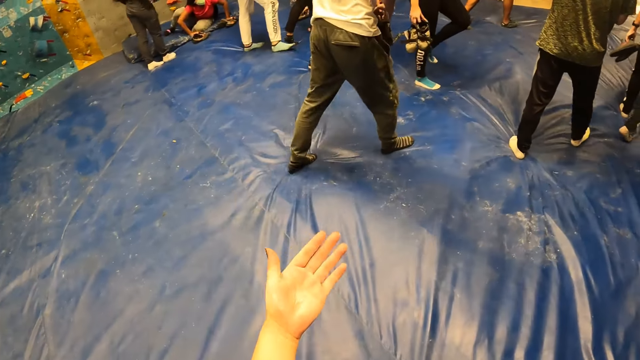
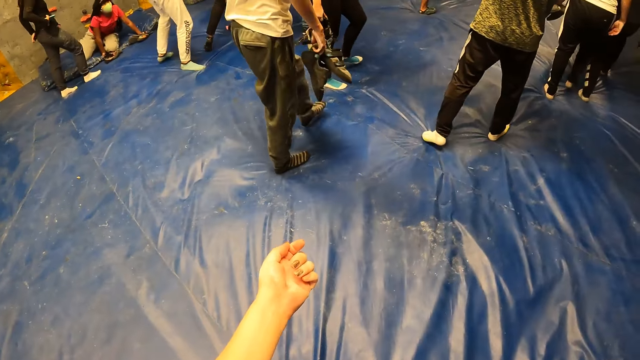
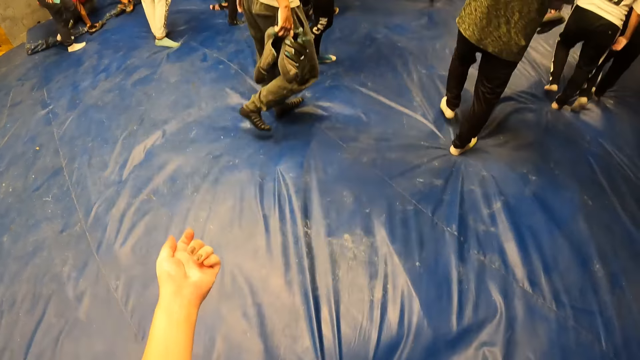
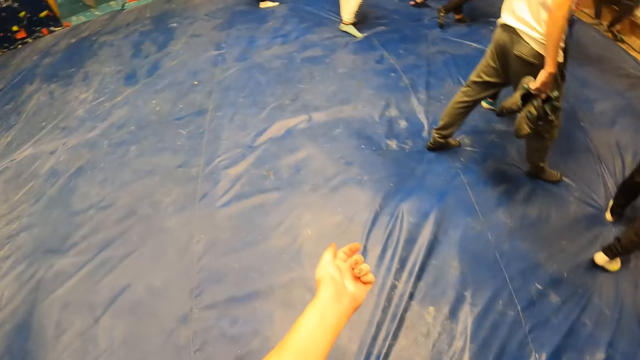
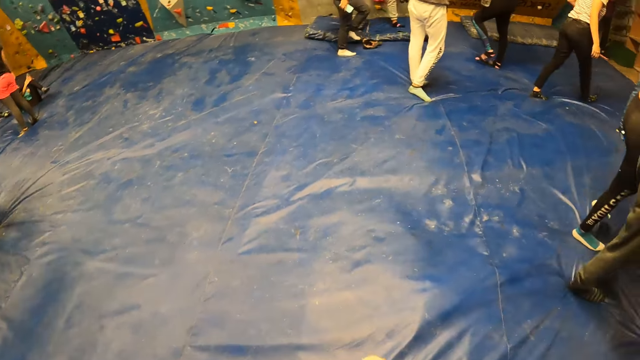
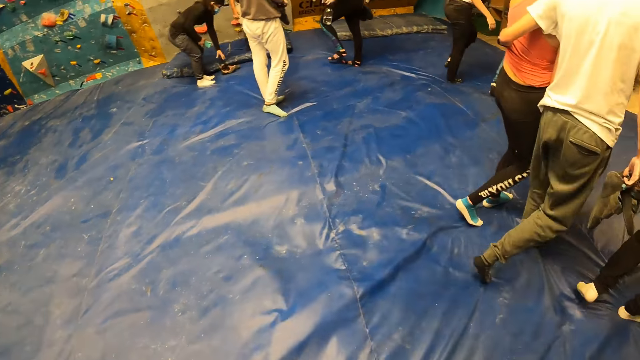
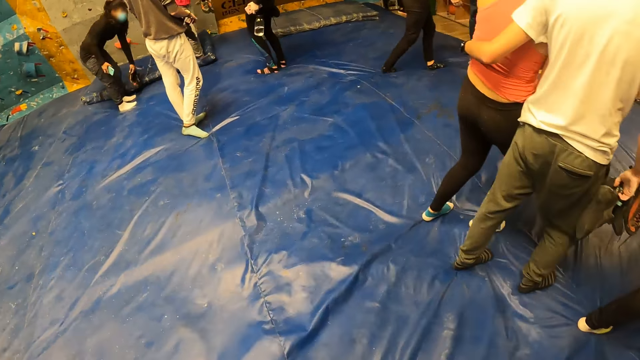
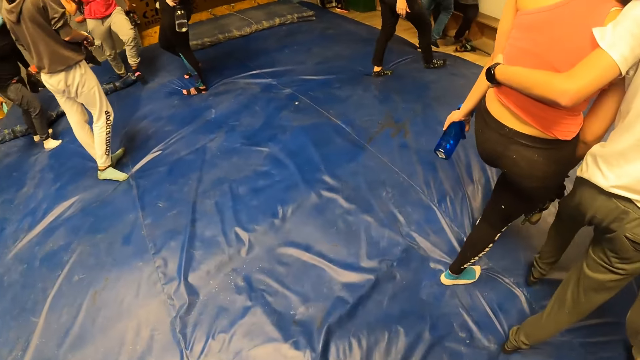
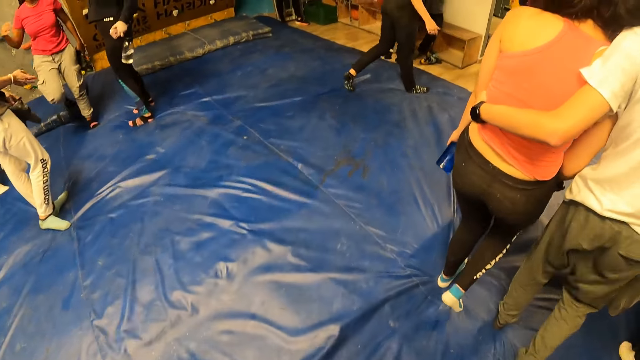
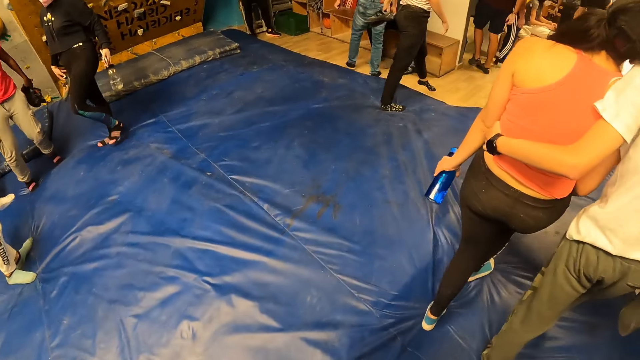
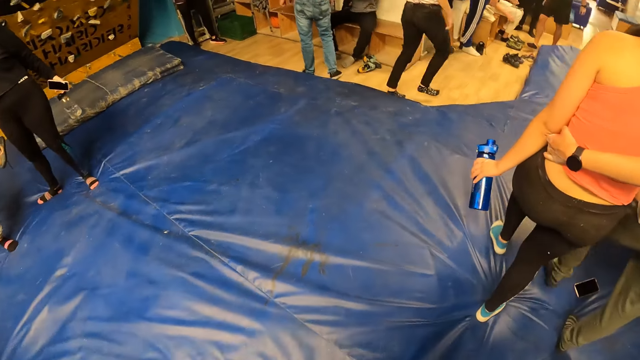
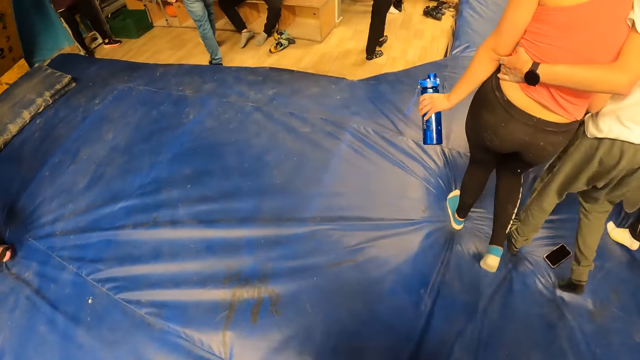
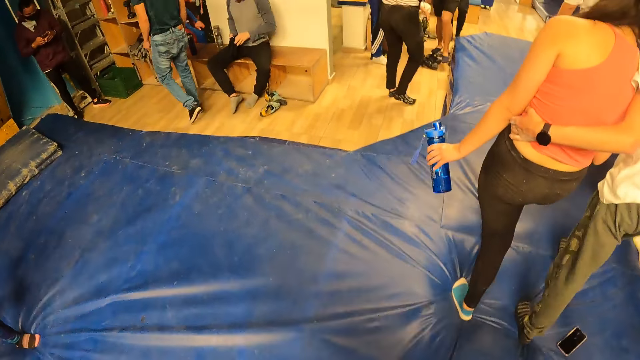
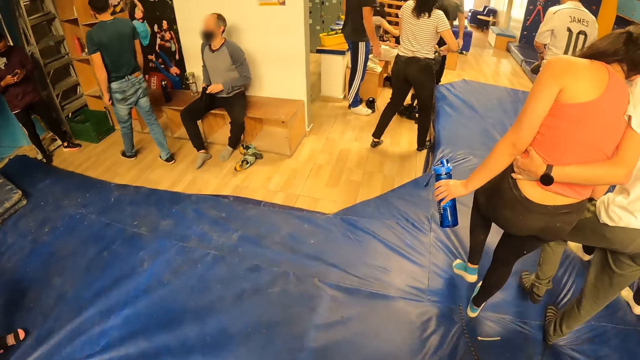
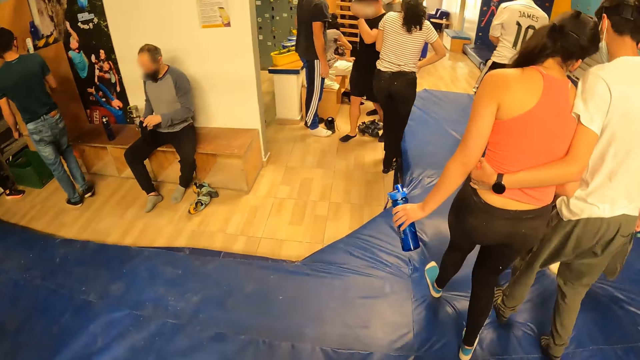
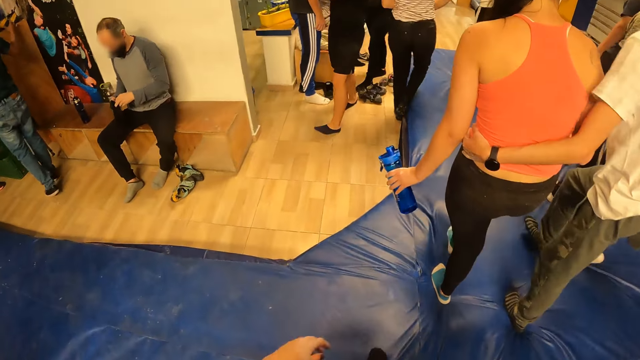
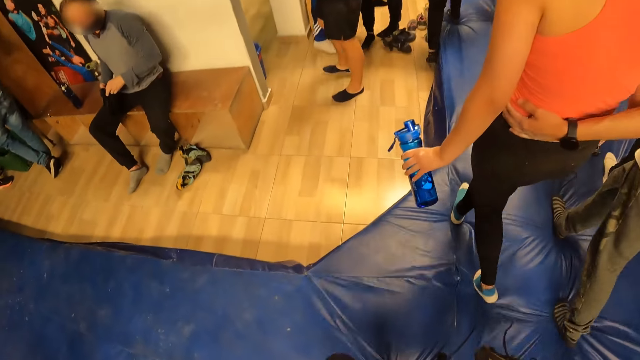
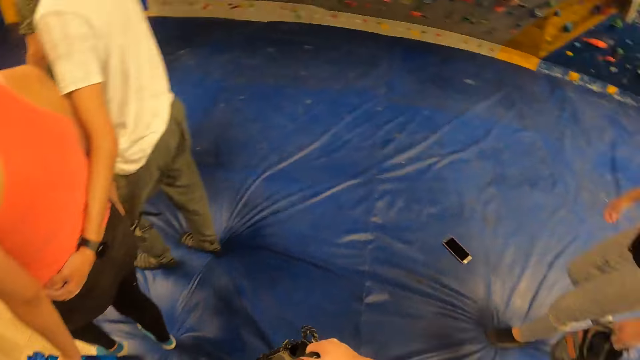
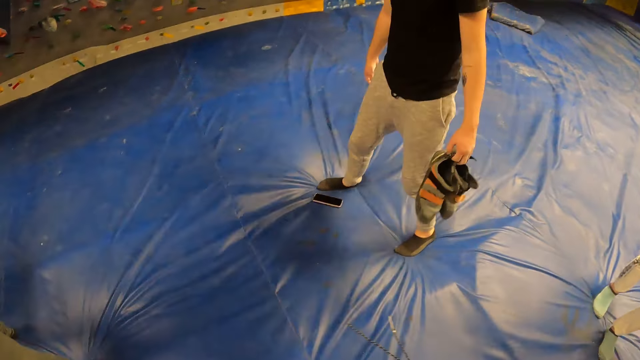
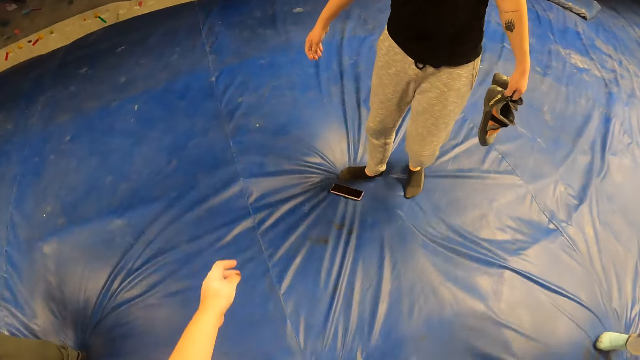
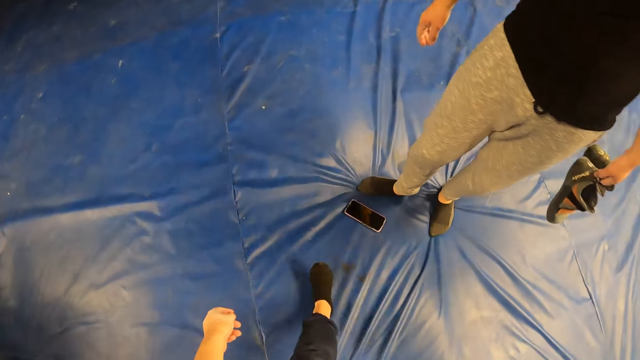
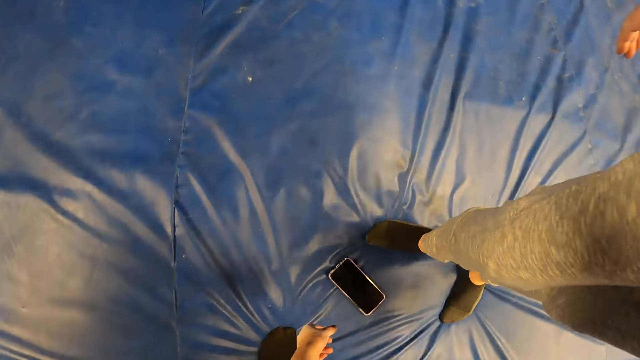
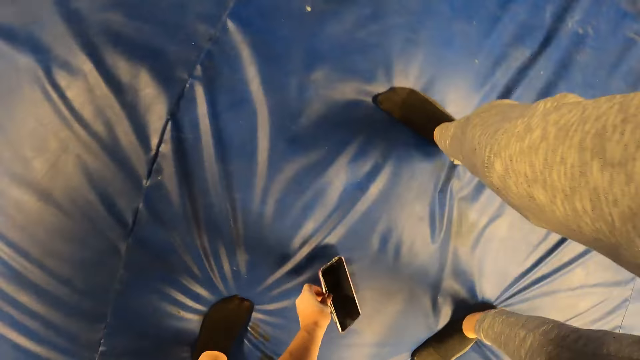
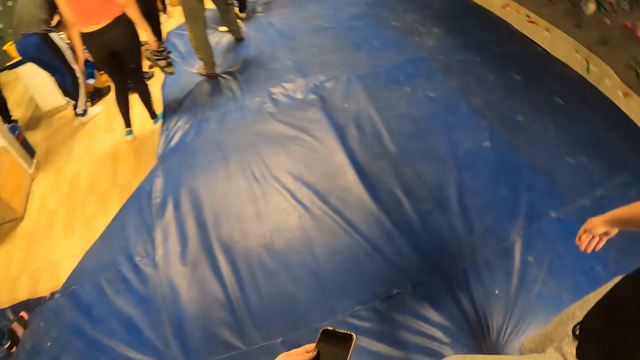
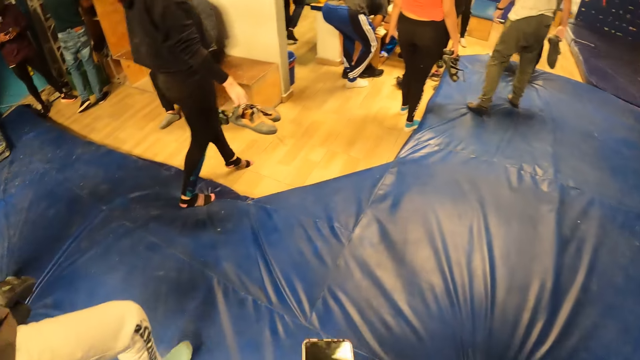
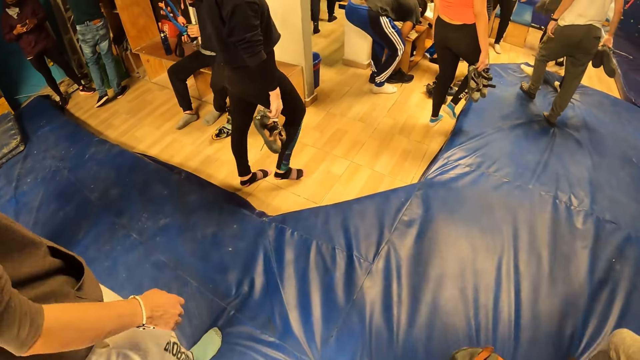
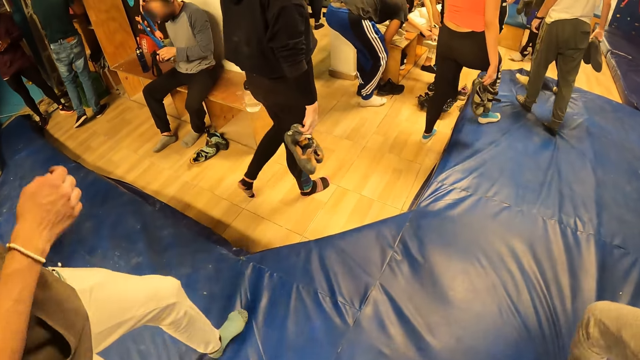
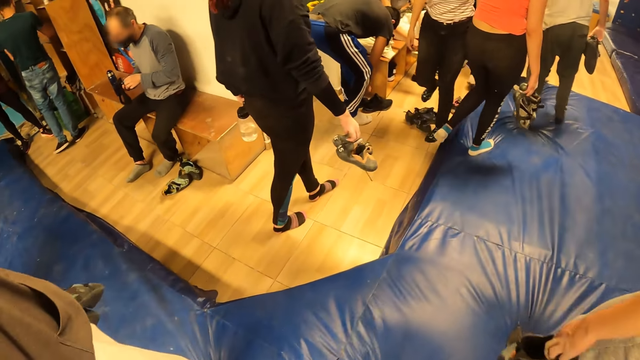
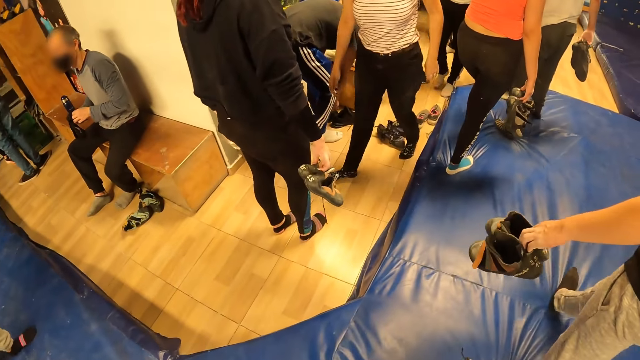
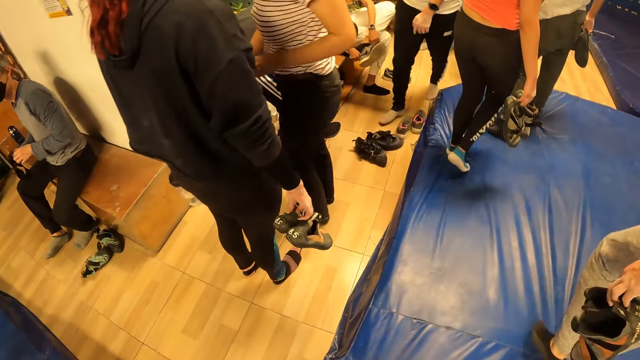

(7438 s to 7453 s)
The camera wearer turns around. She picks a phone on the floor with her left hand. She walks around in the room.

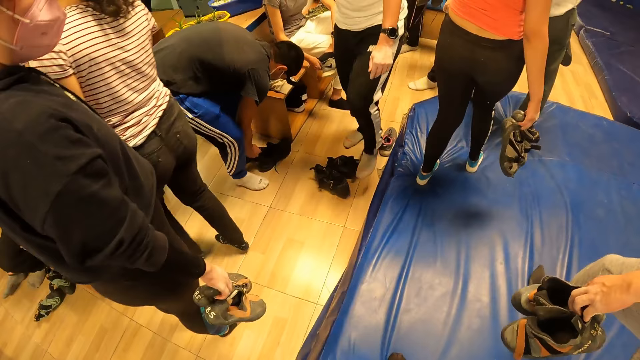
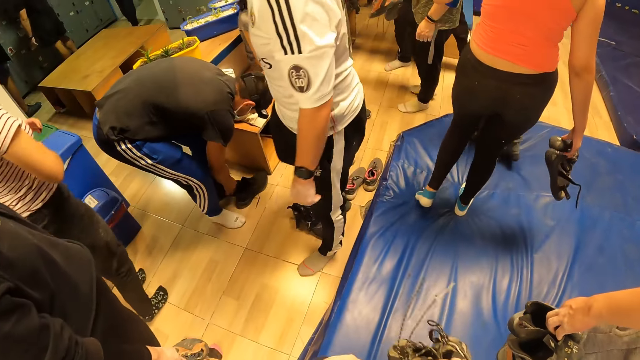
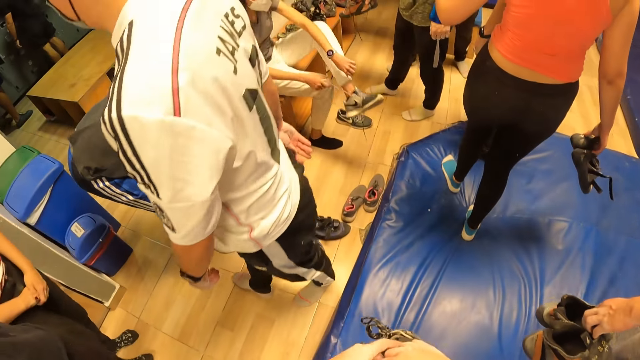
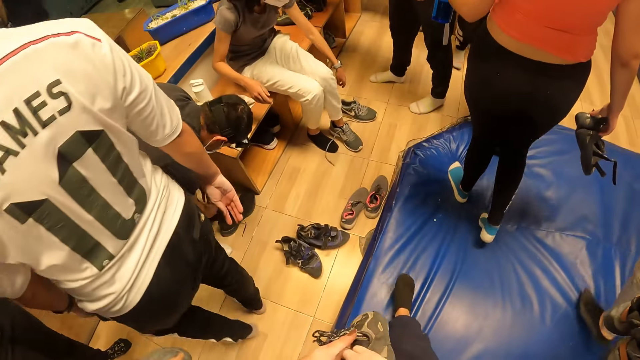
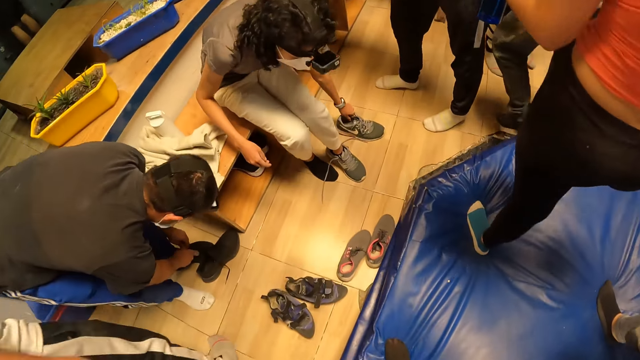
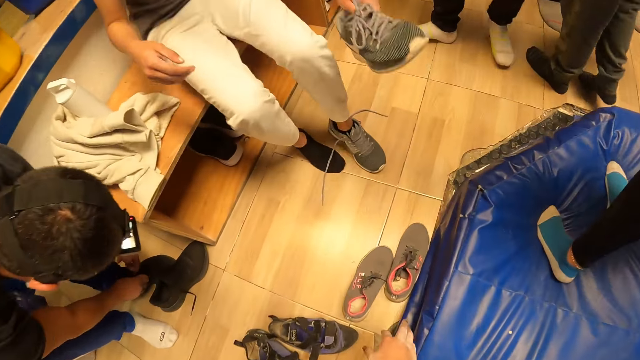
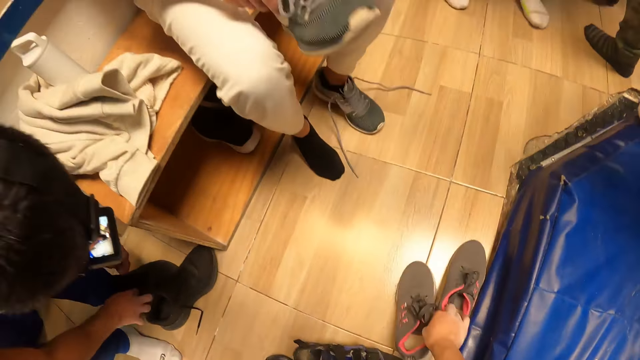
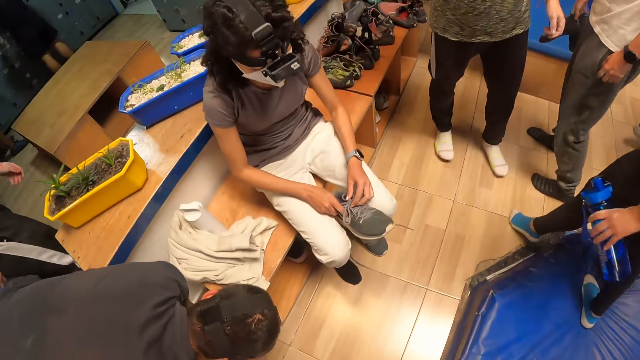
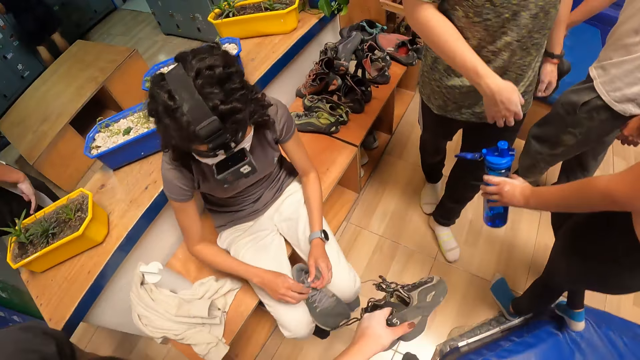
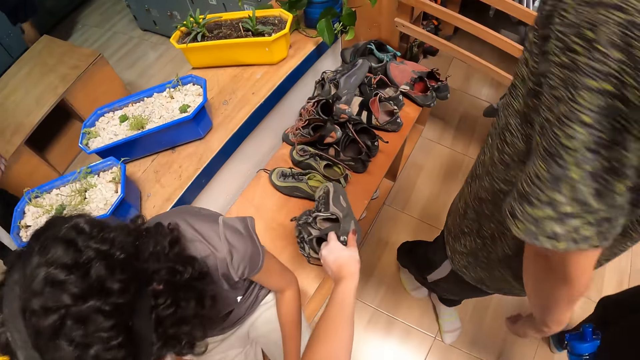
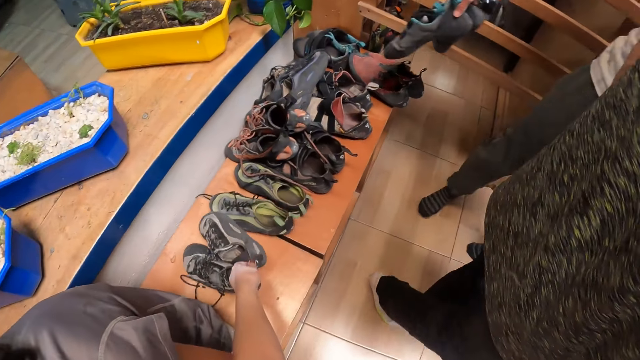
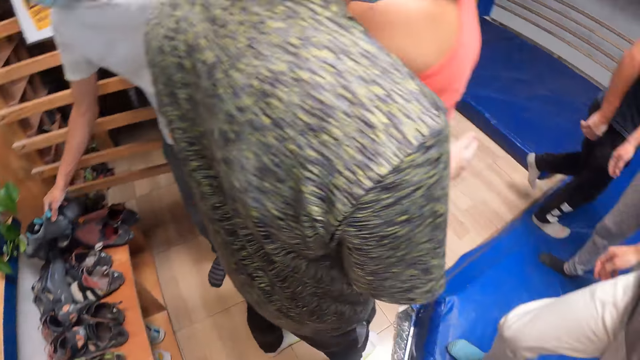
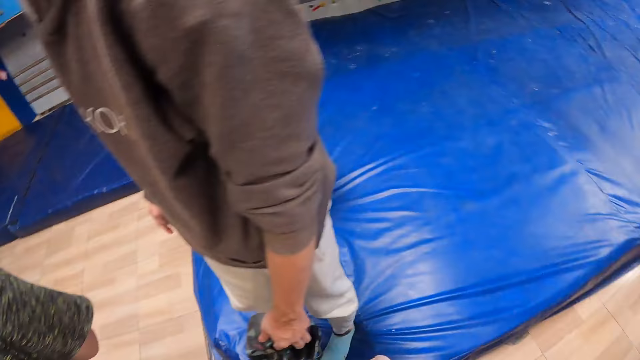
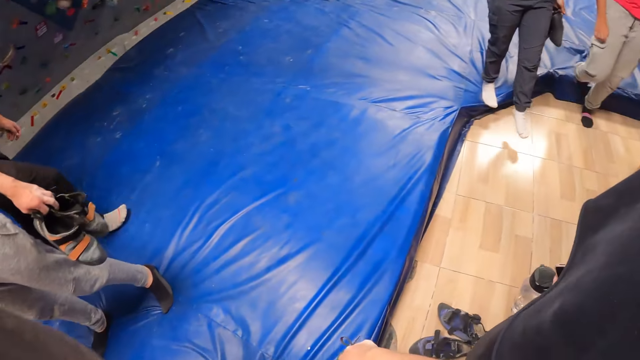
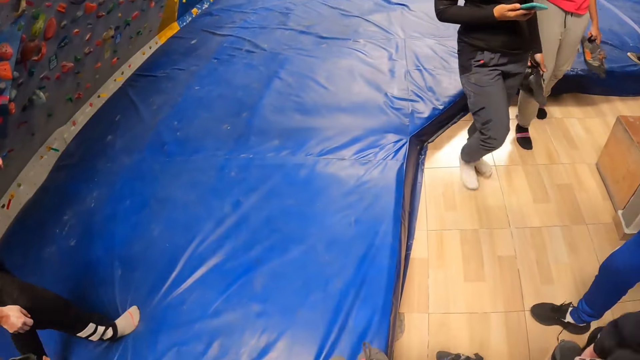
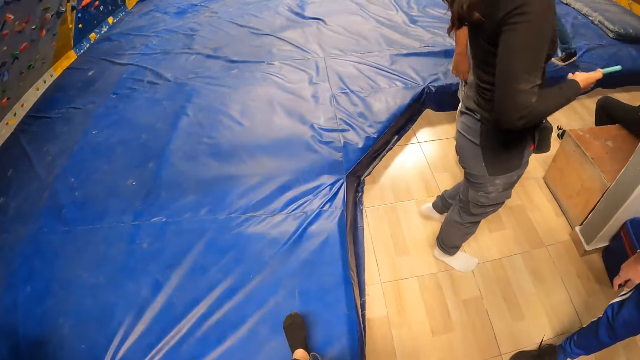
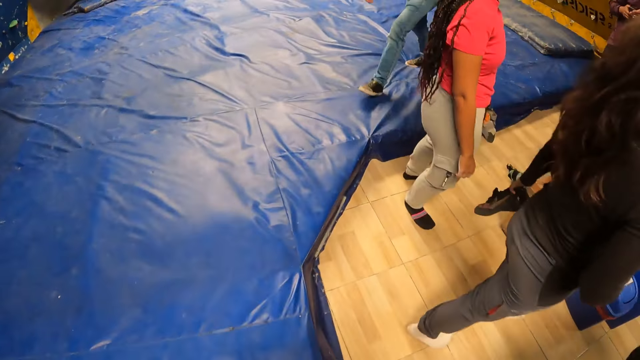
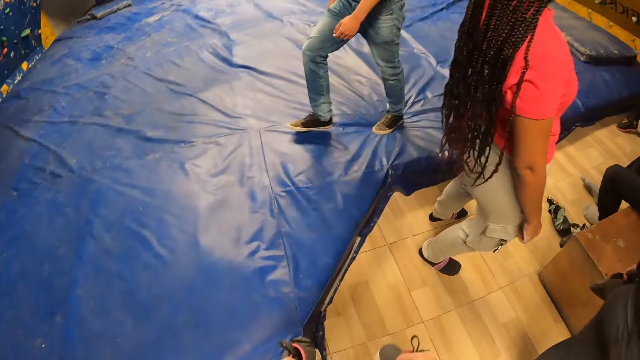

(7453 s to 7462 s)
A person and another person wear shoes. The camera wearer picks a pair of shoes on the floor with her right hand. She drops the pair of shoes on a platform with her left hand. She walks around in the room.
